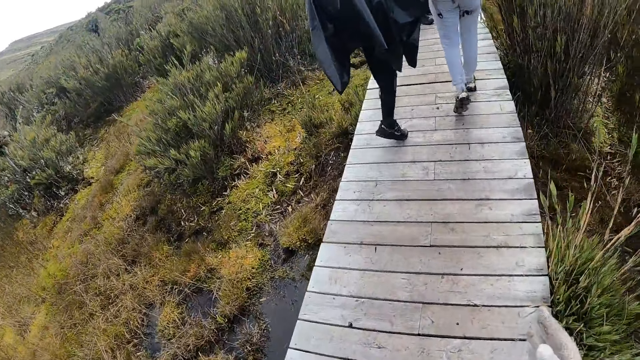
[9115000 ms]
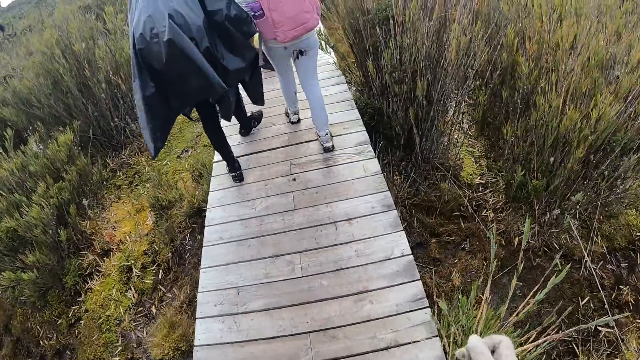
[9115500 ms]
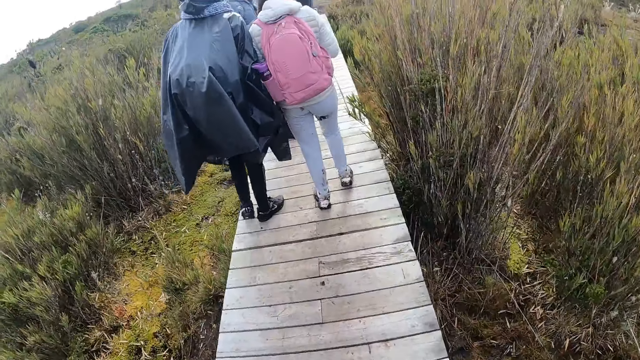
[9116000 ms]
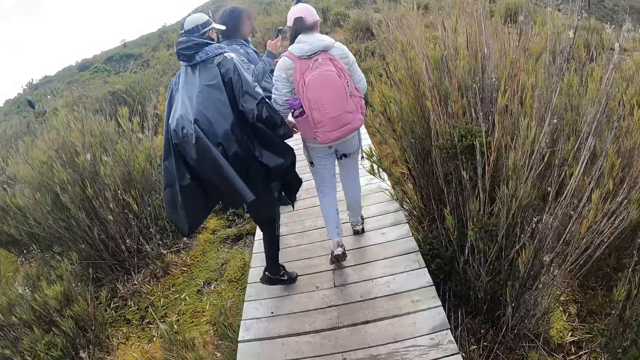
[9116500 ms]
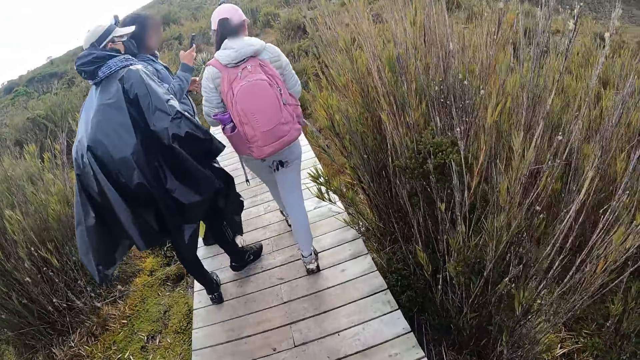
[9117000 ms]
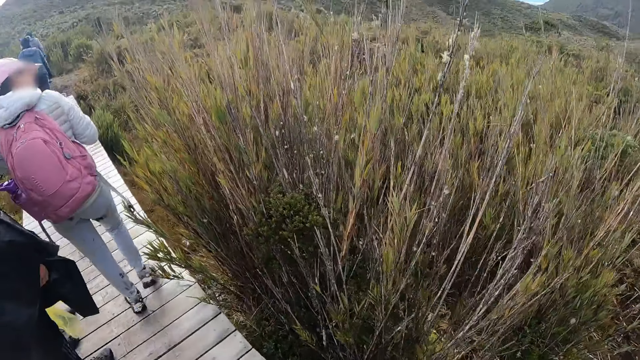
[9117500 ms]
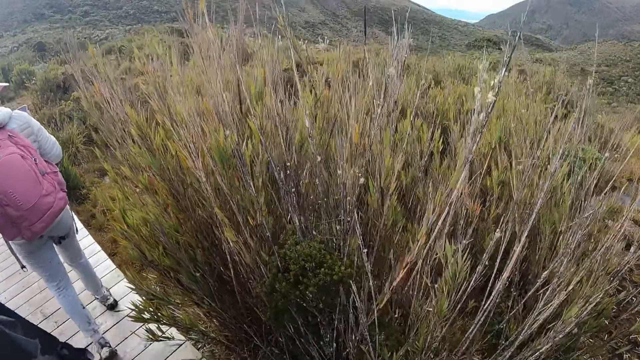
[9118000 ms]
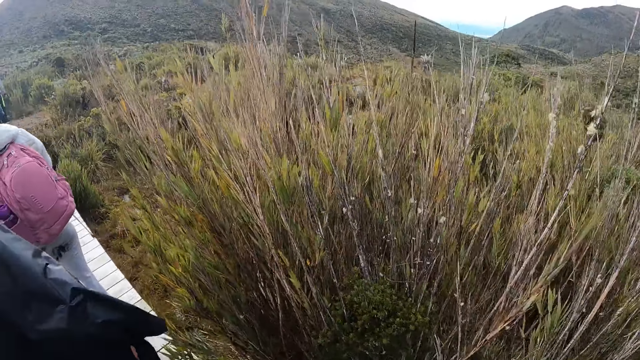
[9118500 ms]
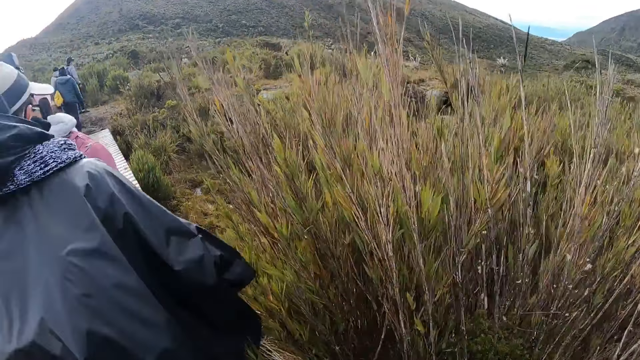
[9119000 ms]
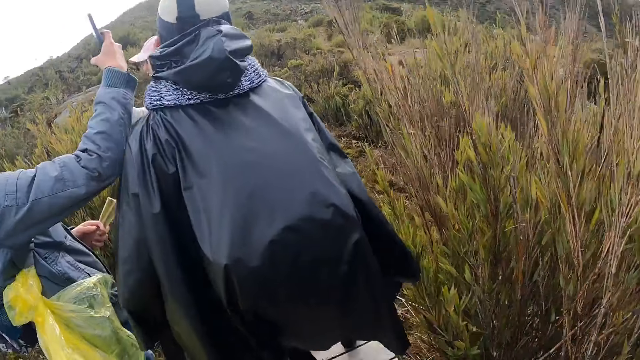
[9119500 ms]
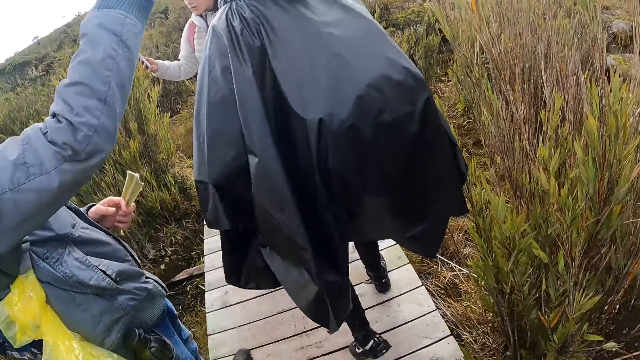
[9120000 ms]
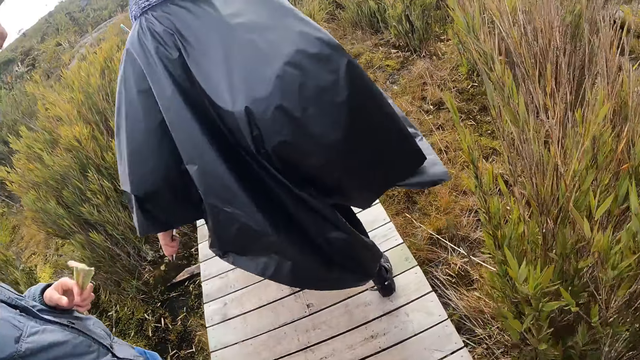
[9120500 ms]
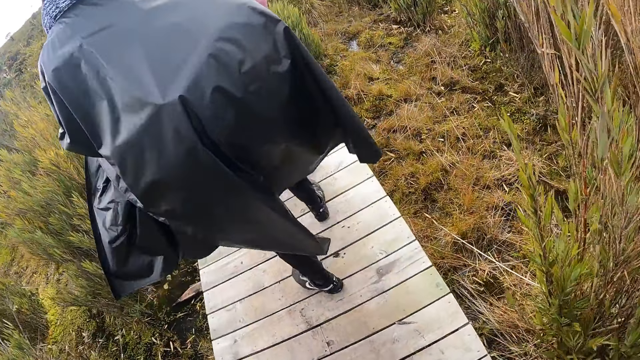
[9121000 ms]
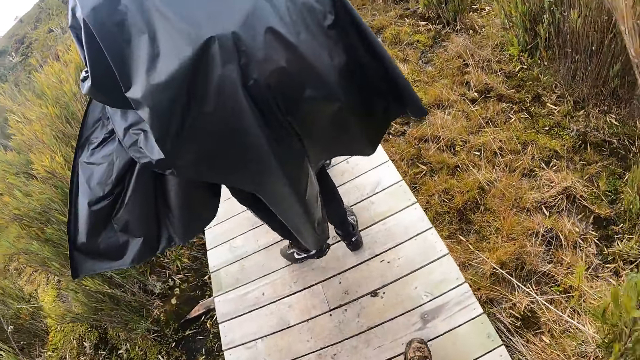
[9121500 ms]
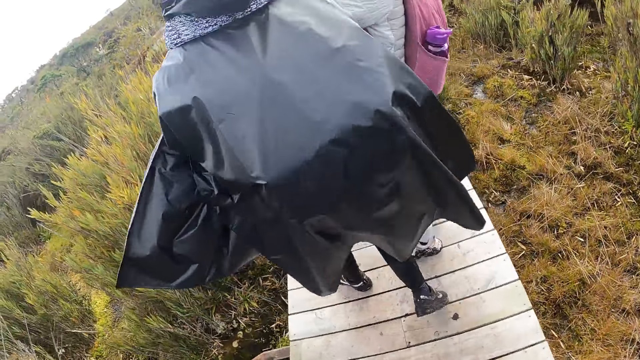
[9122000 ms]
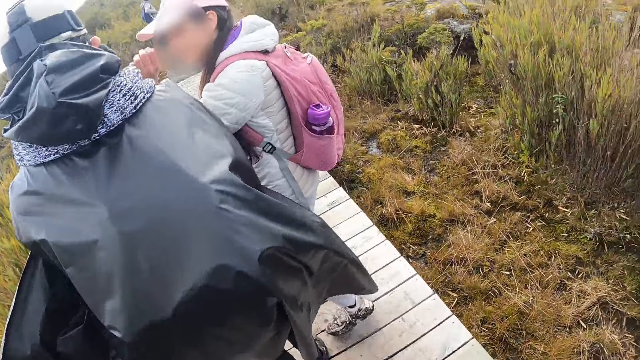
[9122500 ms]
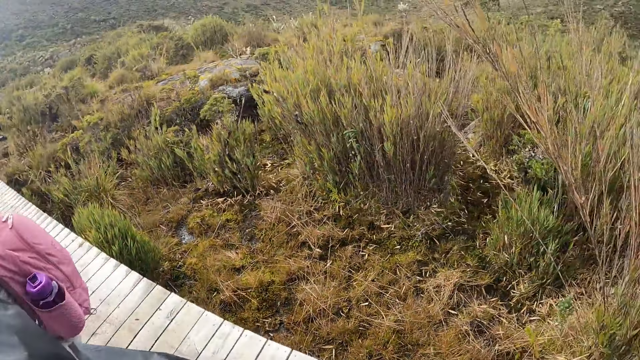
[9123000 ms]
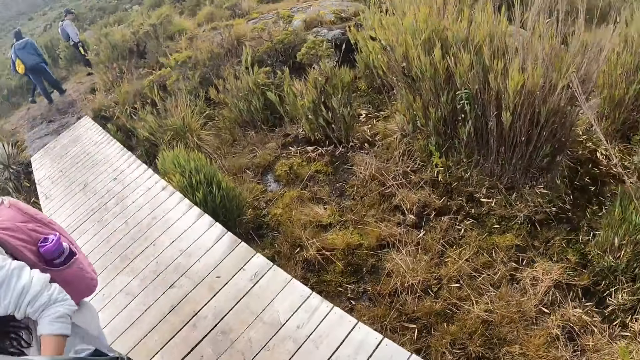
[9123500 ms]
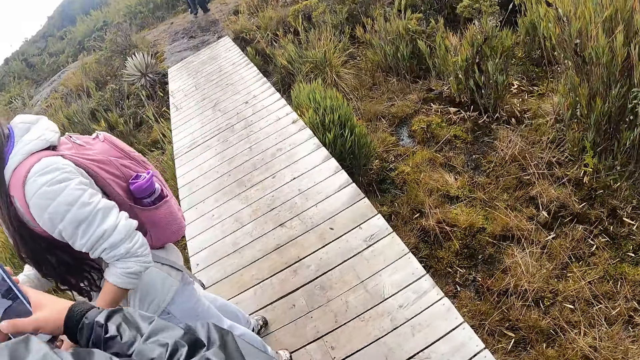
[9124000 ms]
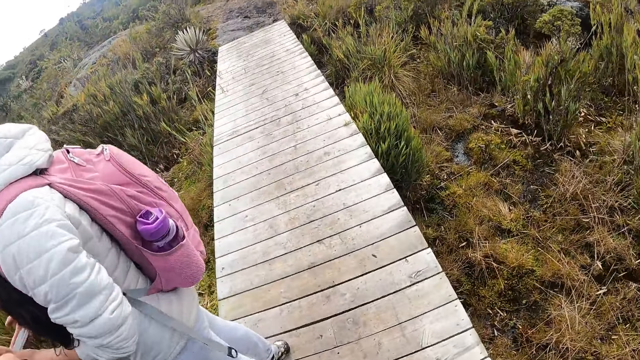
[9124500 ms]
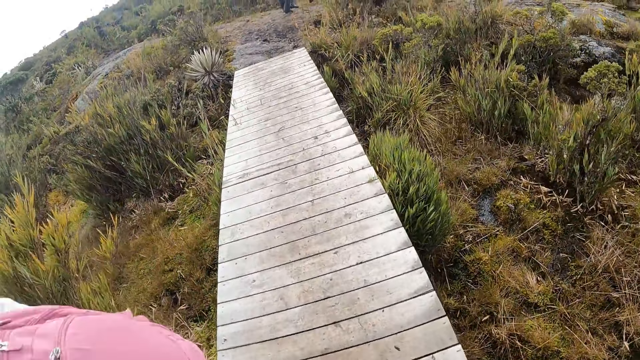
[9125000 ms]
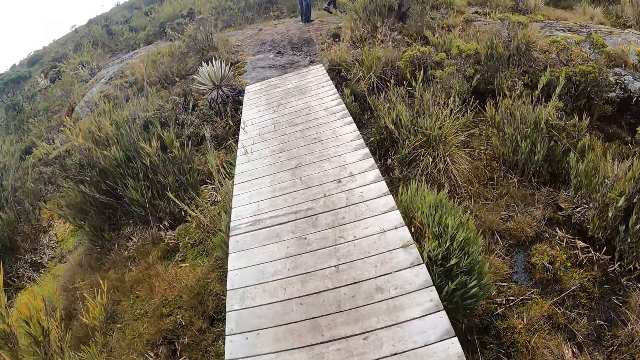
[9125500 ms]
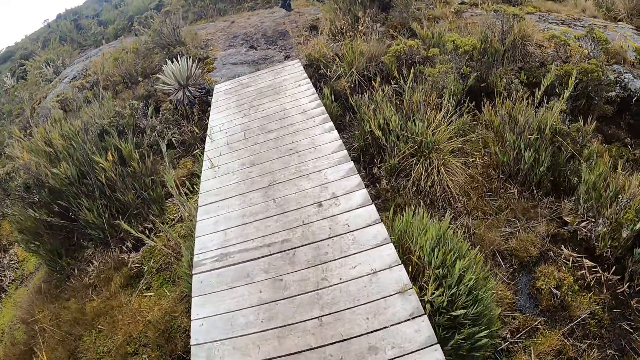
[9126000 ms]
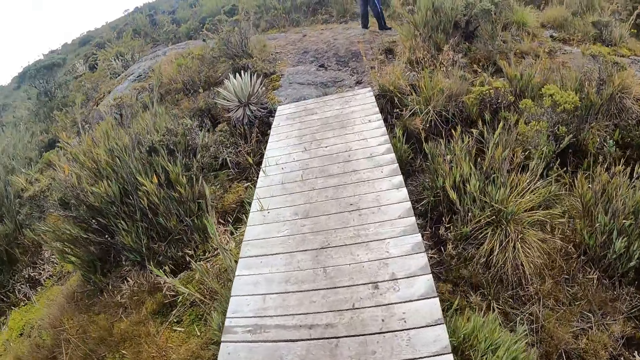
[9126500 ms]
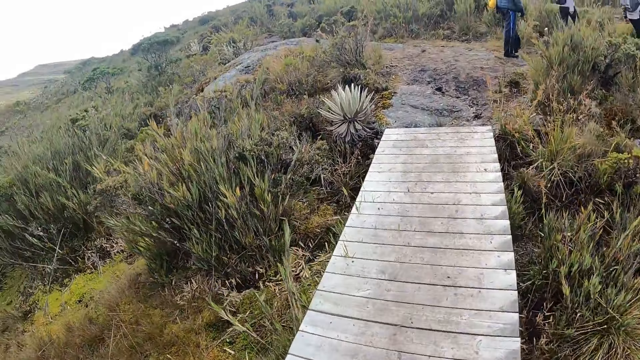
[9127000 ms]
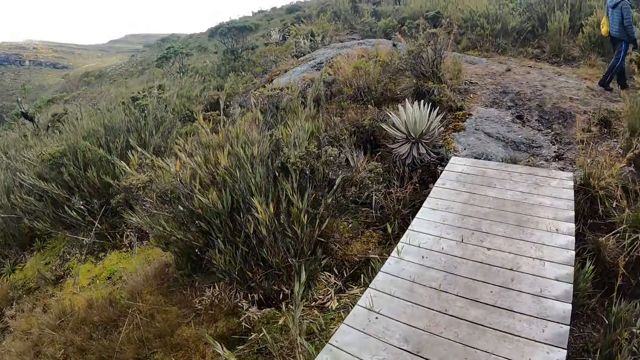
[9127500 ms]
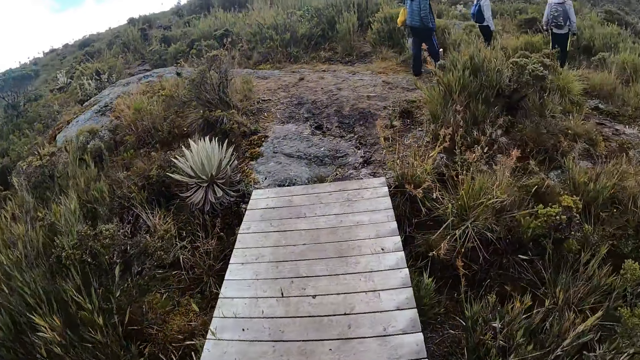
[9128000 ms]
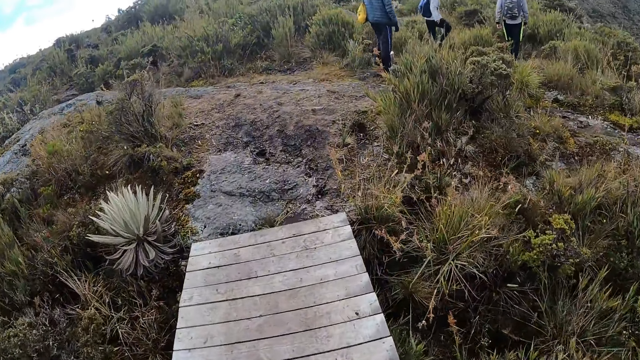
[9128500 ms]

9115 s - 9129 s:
A man operates a phone with his right hand. The woman operates the phone with her right hand. The man operates the phone with both hands.

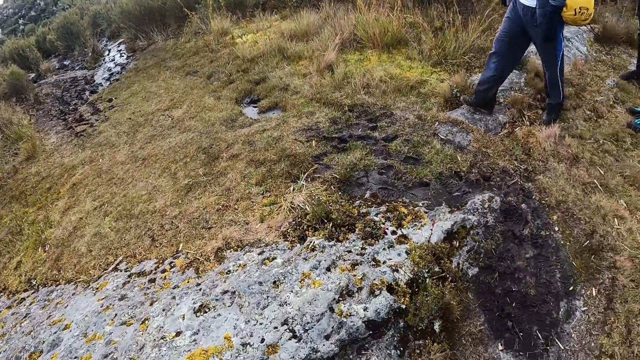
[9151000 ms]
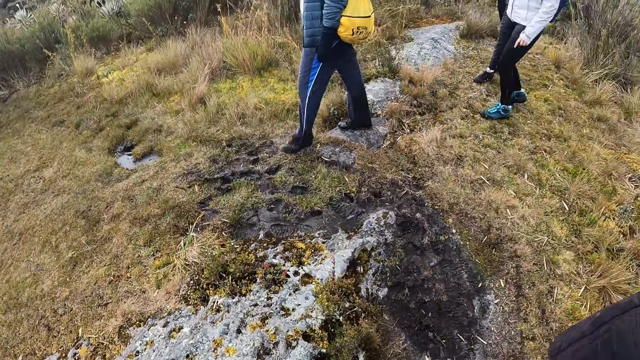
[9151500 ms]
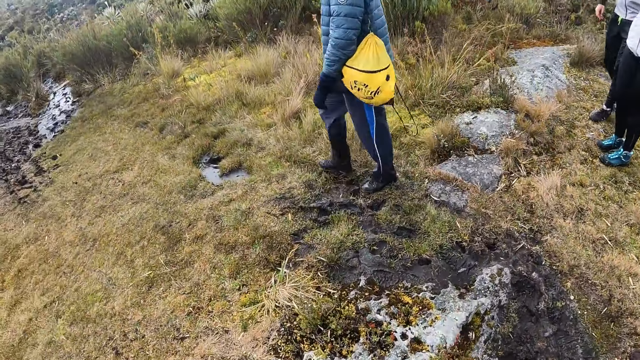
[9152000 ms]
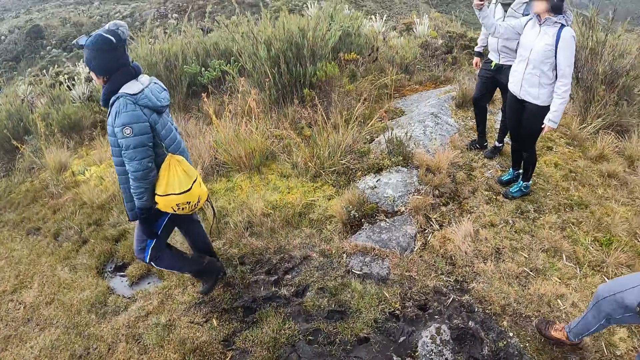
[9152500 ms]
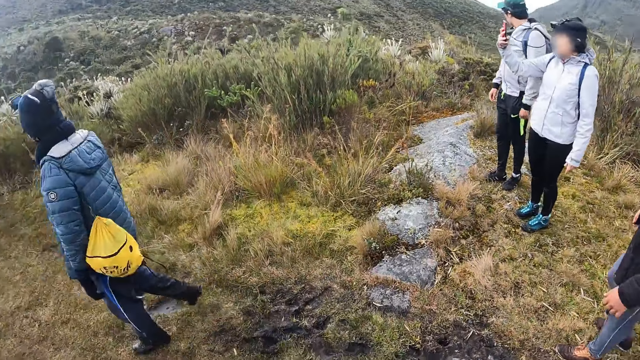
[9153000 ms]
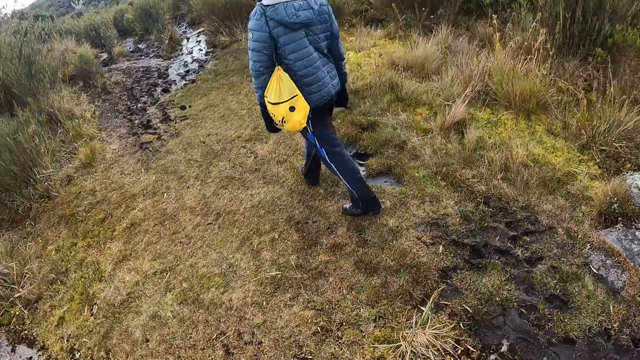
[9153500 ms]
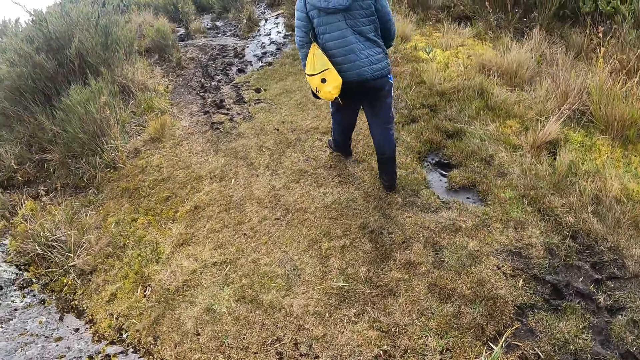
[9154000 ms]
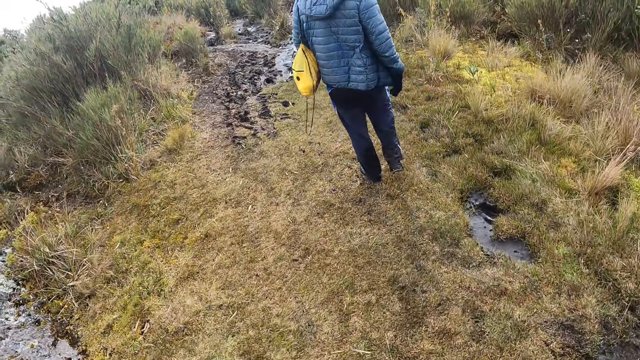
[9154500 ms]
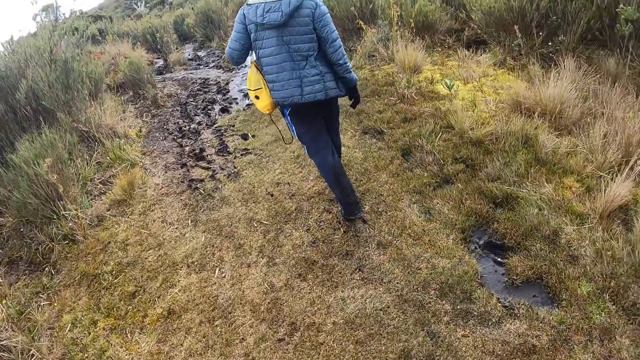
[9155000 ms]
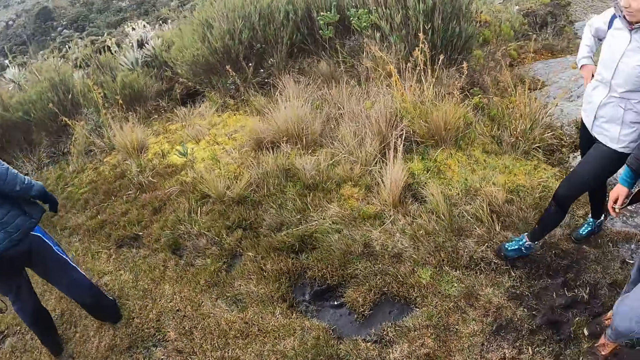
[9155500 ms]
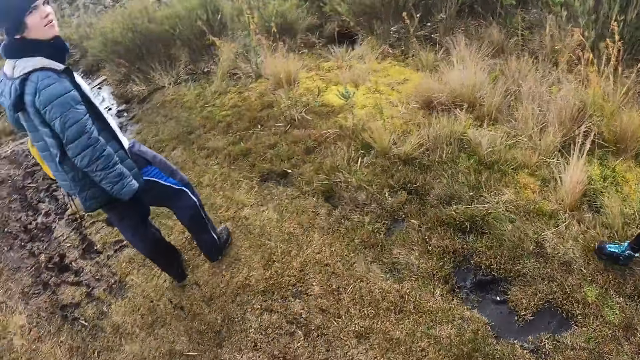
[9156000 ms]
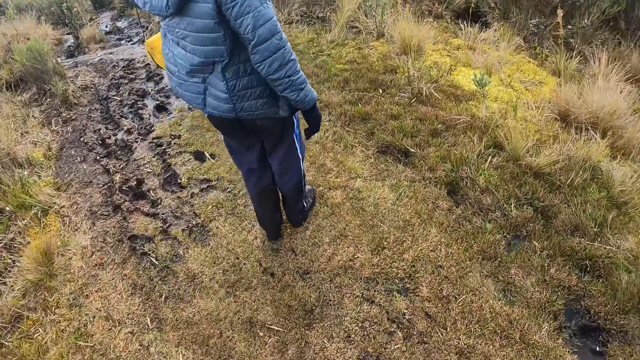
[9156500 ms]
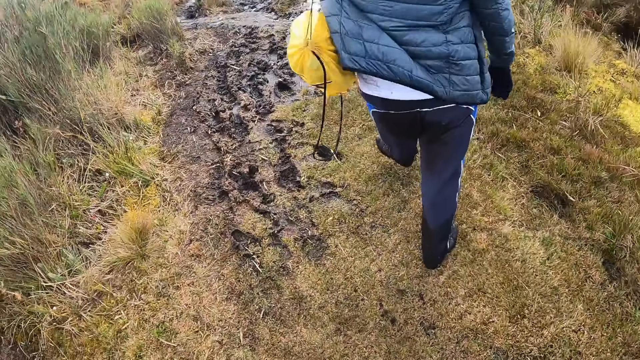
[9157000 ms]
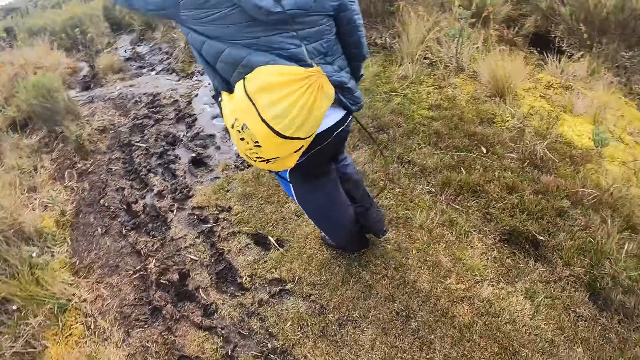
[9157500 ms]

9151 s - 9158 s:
A woman operates a phone with her right hand.
